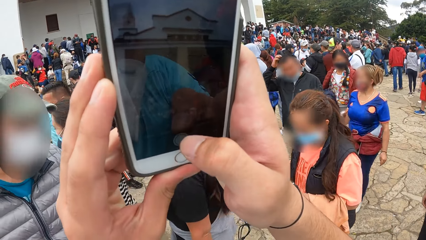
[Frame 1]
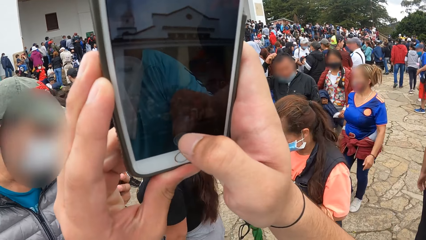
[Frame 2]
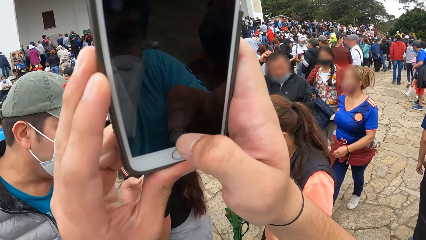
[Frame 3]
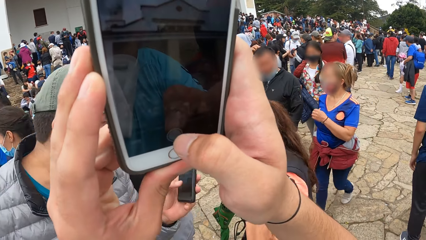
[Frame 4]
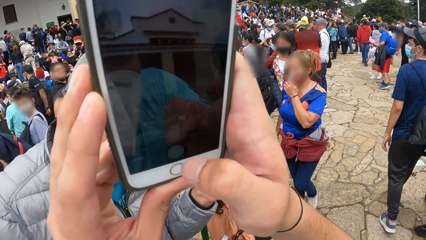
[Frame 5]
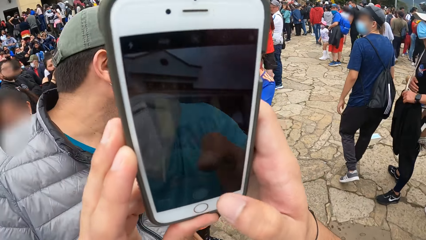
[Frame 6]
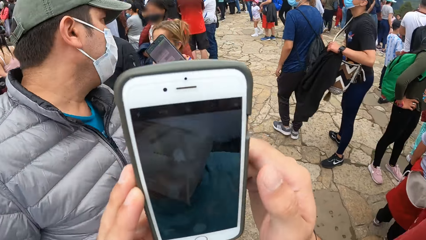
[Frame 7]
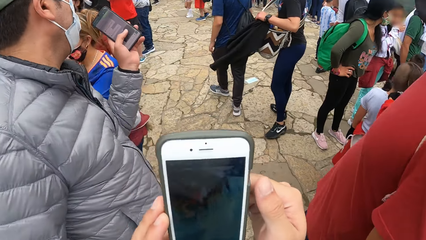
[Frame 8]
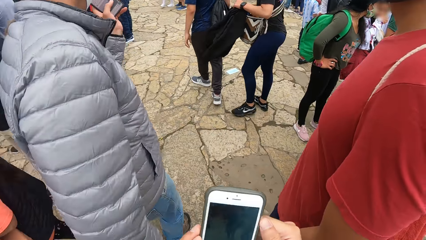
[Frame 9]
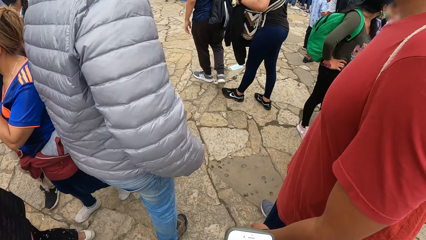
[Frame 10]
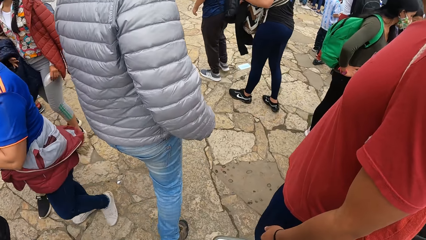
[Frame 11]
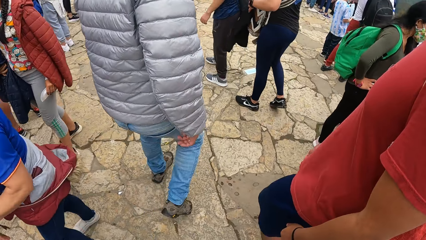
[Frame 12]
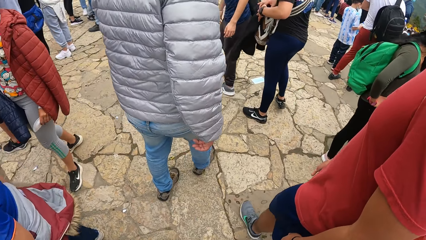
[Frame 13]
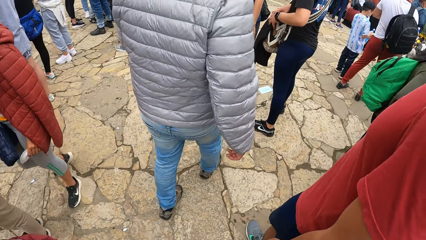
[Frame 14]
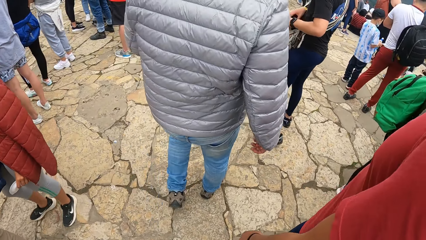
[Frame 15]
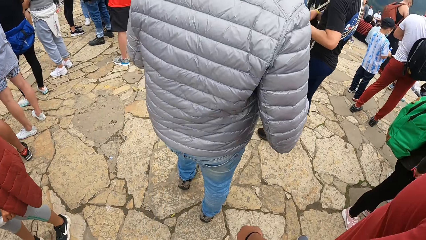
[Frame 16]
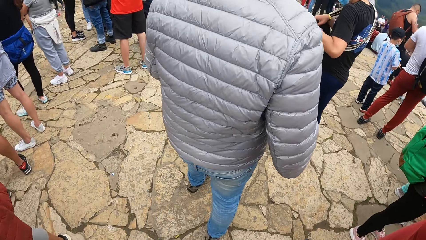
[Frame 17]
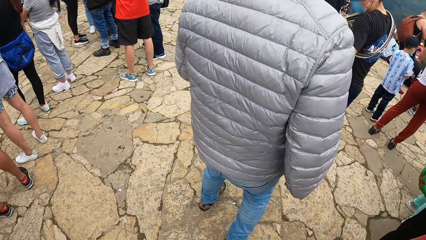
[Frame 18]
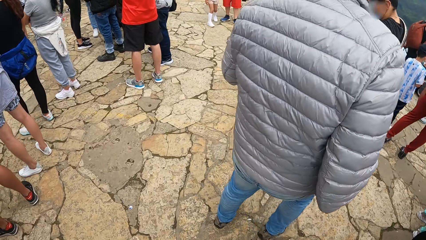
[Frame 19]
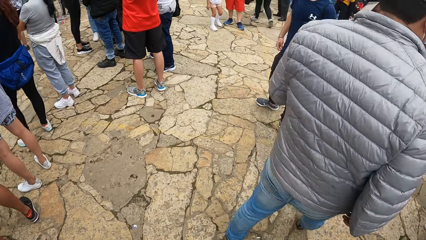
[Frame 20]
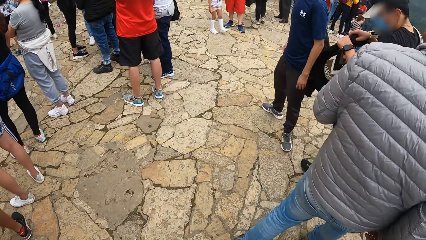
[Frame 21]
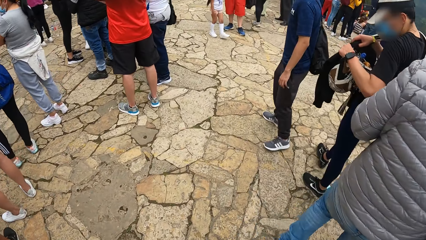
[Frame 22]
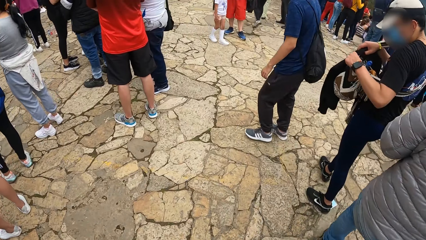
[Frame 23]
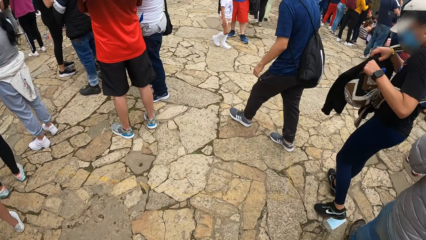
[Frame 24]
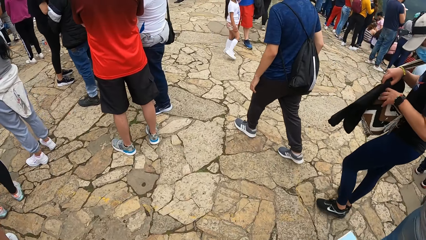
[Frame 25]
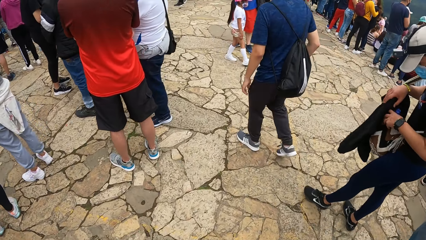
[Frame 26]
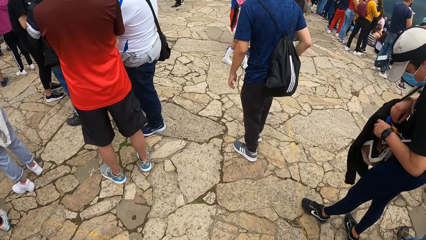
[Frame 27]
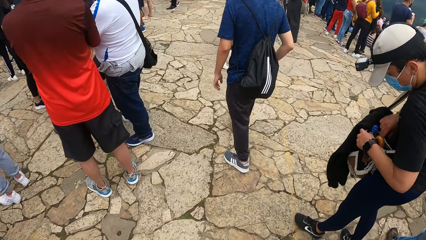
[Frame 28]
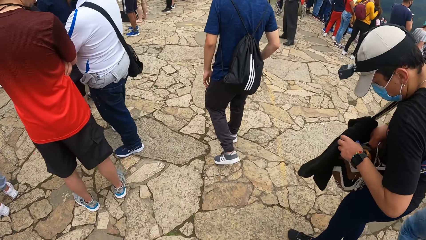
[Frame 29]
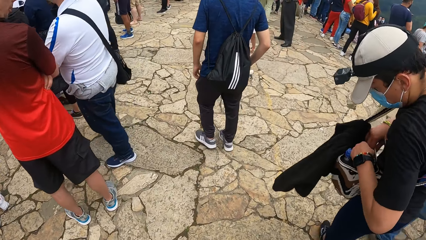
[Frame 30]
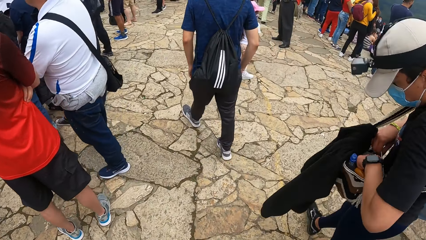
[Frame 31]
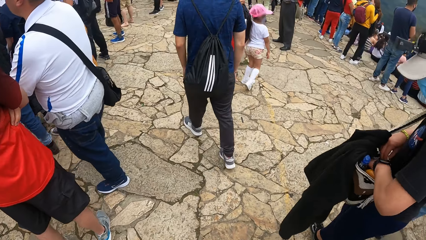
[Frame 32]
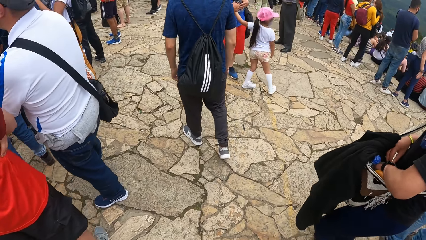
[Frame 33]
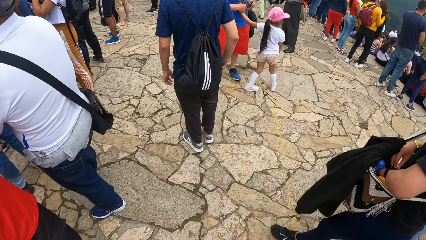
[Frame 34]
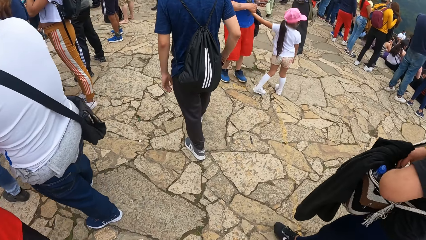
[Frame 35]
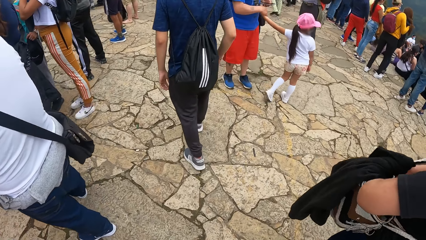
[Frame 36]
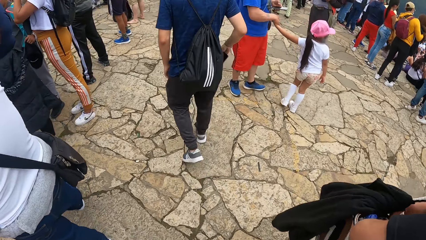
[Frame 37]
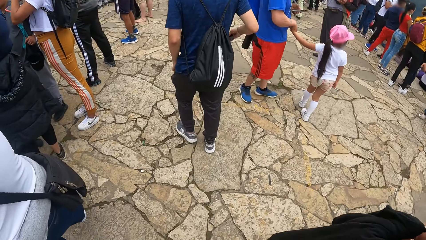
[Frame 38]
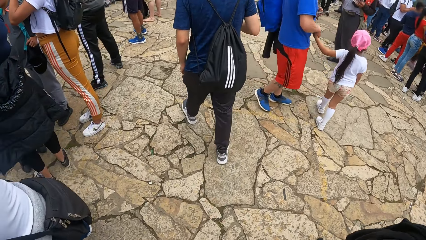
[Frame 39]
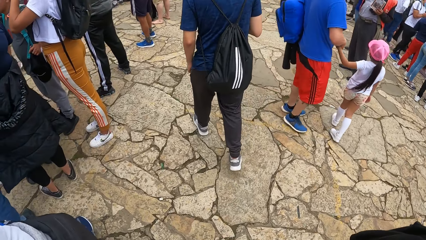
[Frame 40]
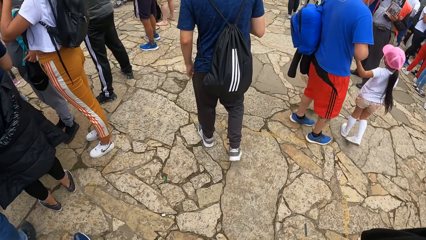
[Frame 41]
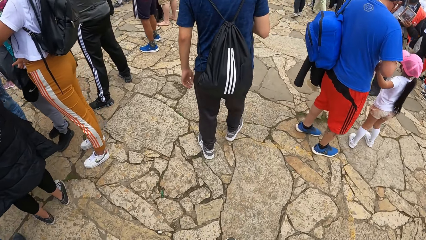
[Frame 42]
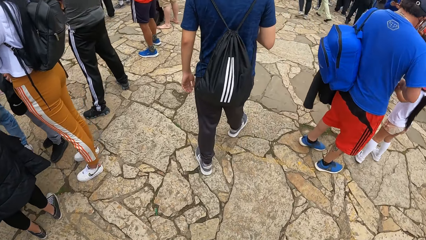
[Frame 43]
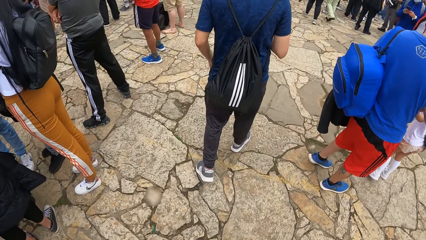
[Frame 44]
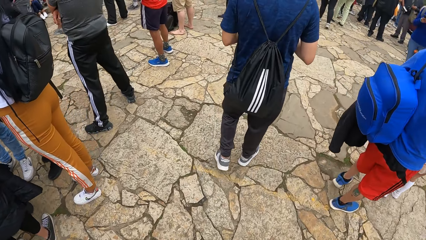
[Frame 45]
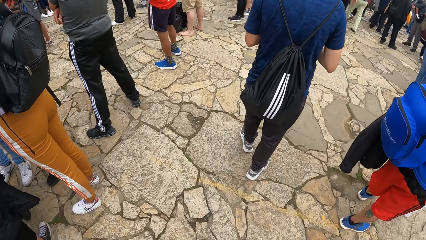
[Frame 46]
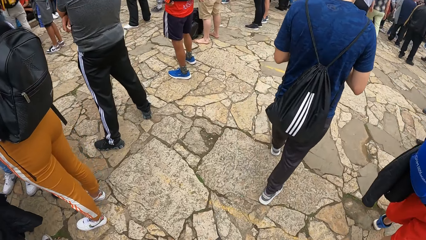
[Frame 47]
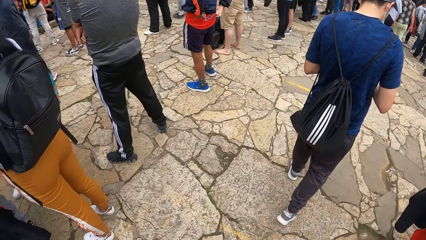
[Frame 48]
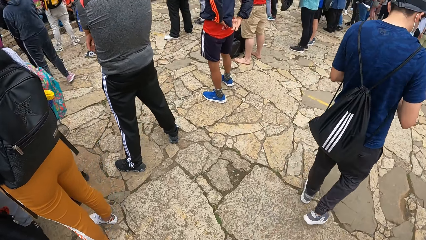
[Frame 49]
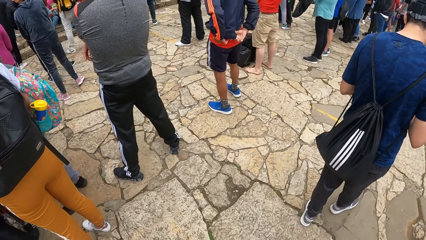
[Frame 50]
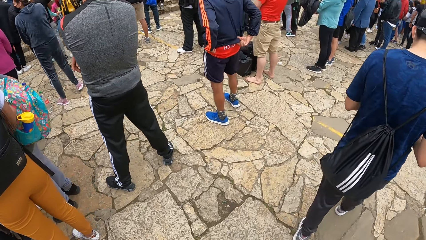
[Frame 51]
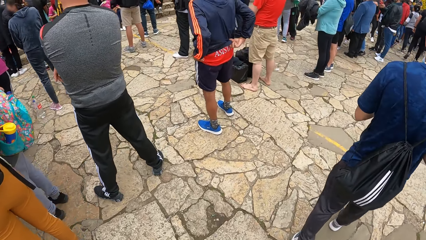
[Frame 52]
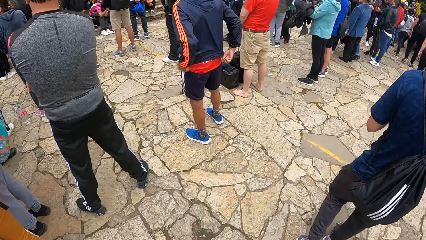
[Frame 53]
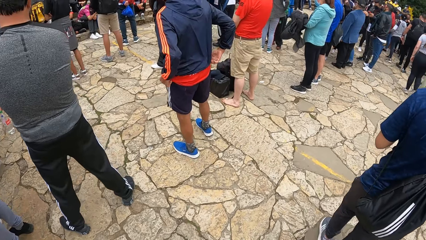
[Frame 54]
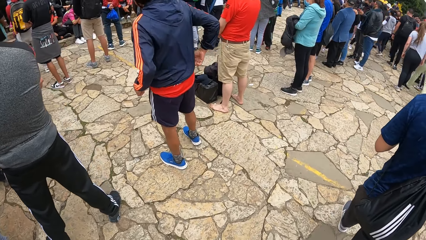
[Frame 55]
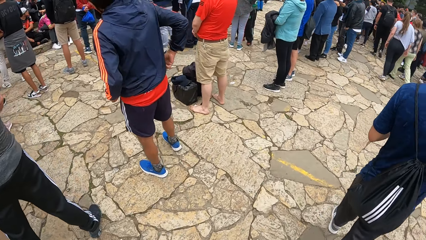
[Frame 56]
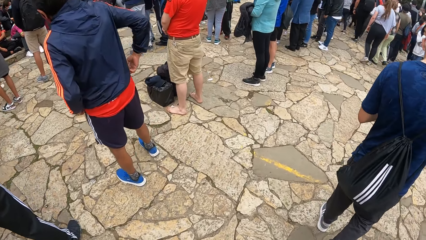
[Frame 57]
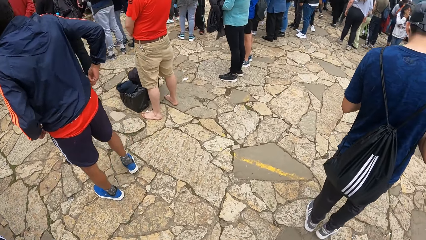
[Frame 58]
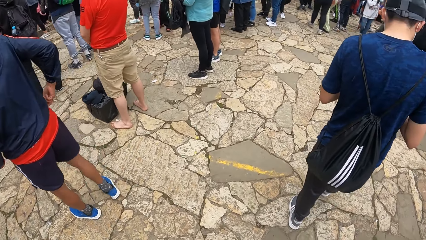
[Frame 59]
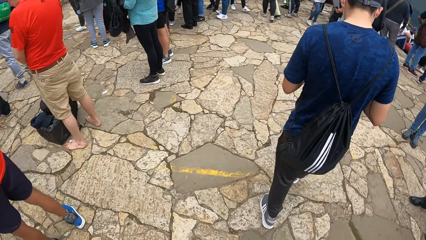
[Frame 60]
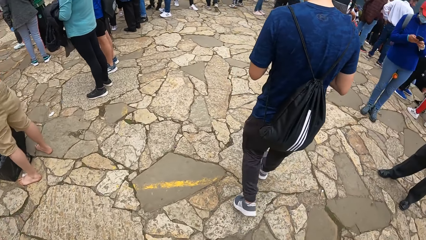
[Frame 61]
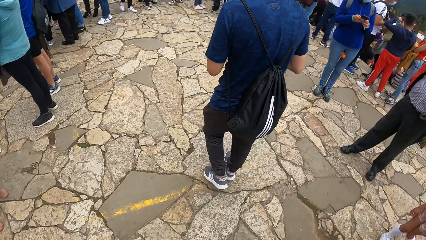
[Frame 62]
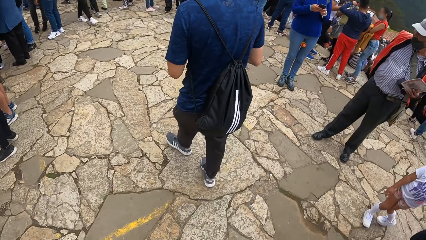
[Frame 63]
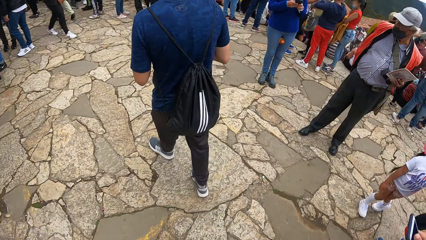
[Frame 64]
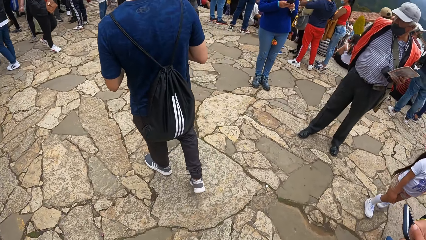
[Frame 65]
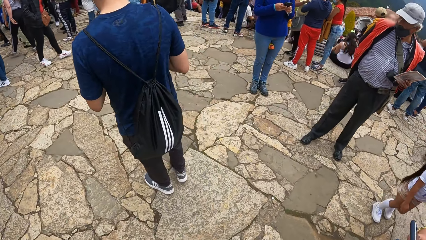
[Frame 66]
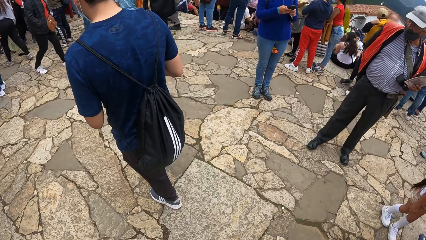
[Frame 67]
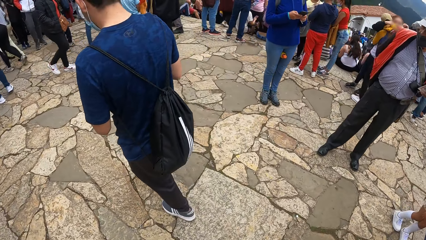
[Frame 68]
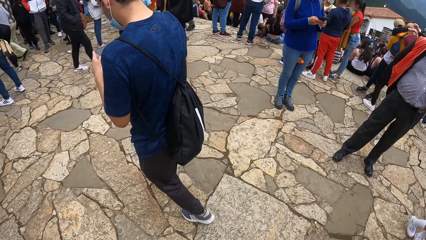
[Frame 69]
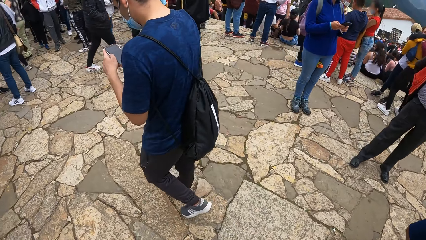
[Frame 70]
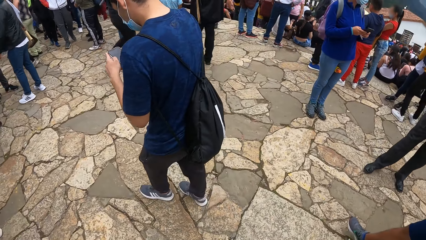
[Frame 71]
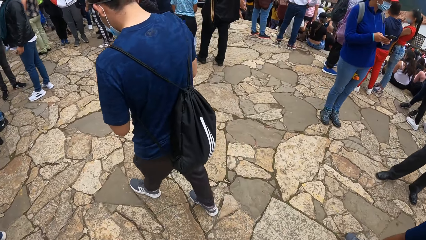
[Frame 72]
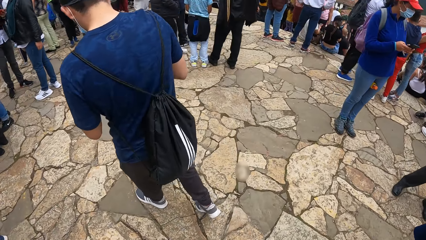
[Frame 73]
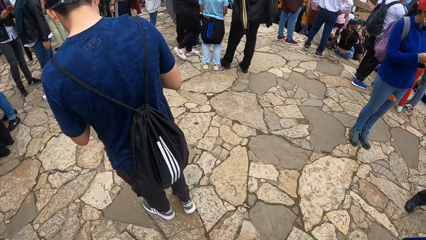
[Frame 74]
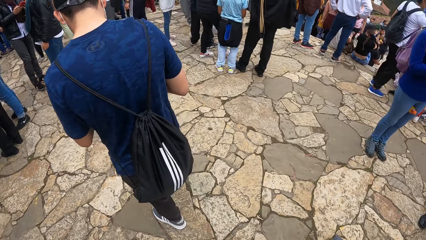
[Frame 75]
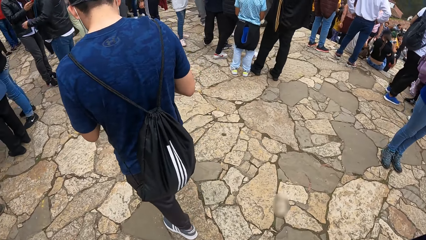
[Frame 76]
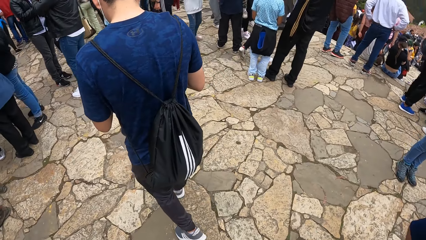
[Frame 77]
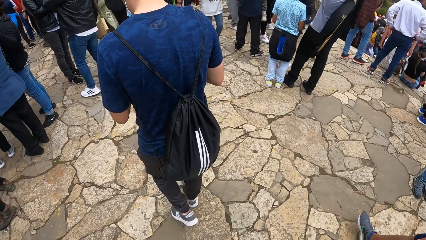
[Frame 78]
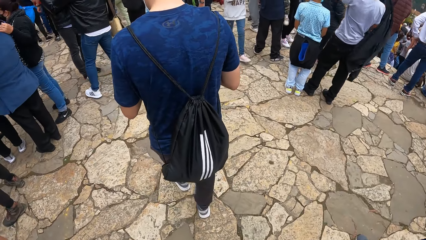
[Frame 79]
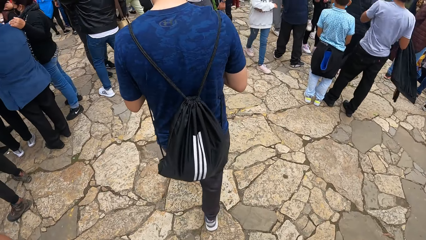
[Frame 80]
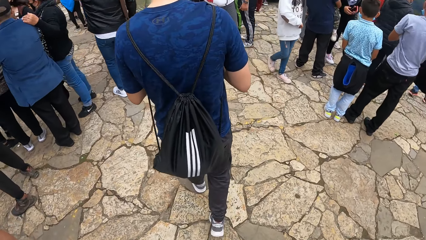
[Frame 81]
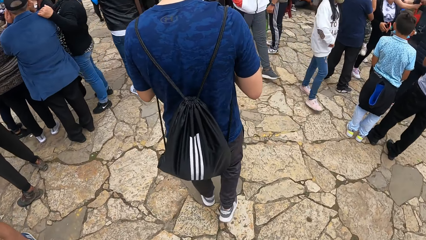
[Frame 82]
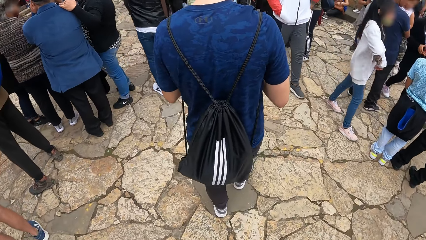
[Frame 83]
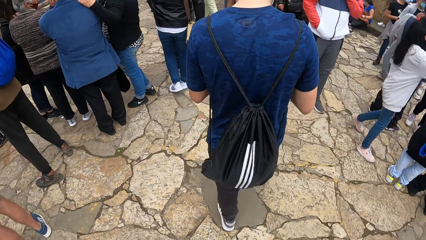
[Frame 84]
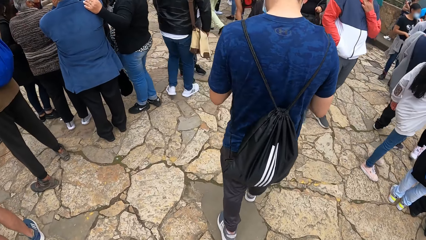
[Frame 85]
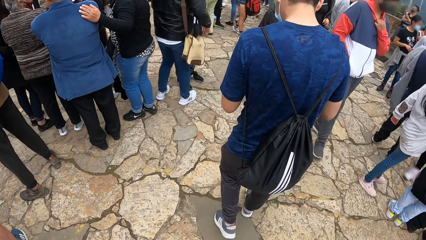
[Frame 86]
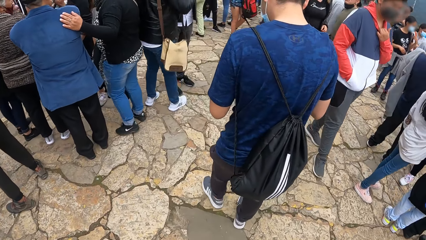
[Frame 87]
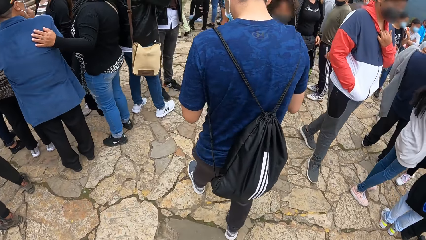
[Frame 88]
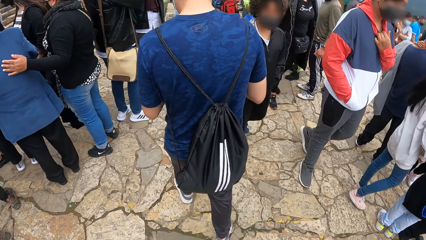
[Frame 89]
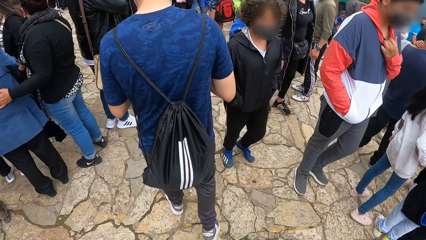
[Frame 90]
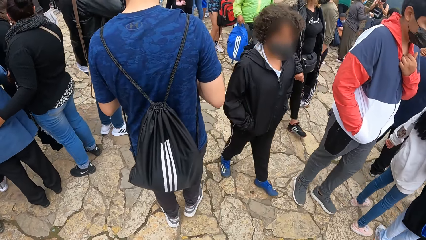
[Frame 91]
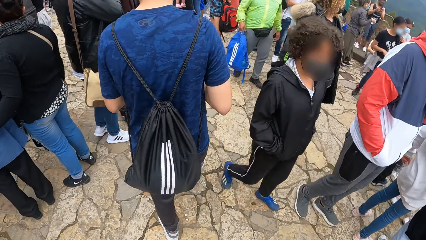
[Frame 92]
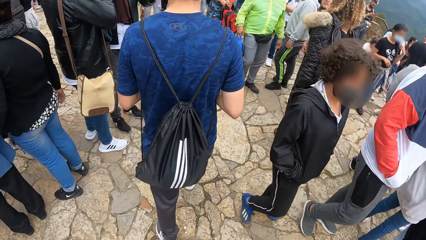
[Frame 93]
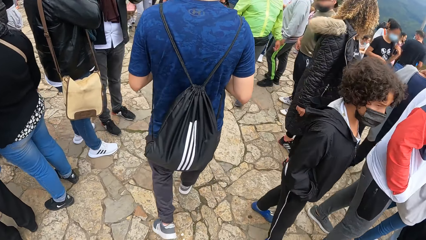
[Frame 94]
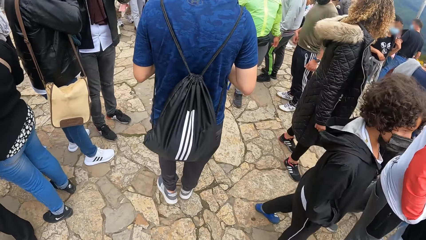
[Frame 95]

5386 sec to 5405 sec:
The man holds a bag on his shoulder with his left hand and searches through the bag on his shoulder with his right hand. The camera wearer moves around. The man places his left hand into the bag on his shoulder. Another man operates a phone with both hands.
